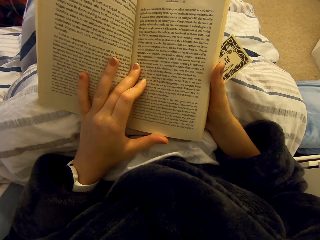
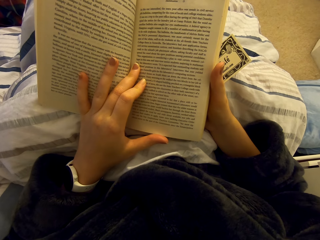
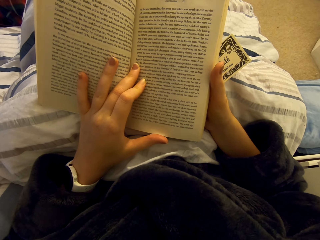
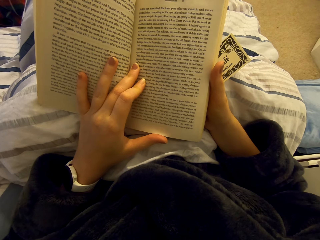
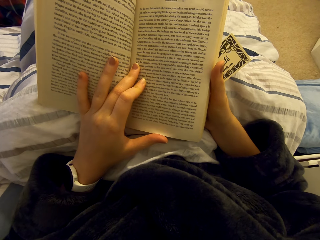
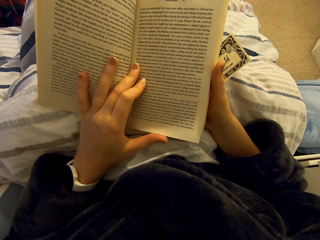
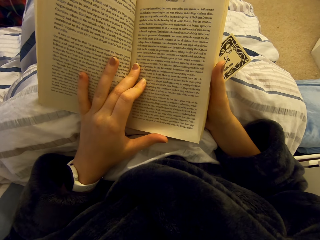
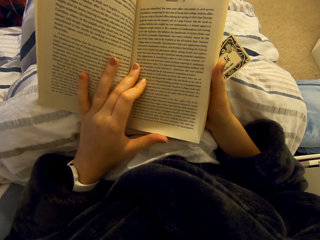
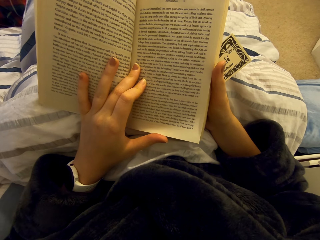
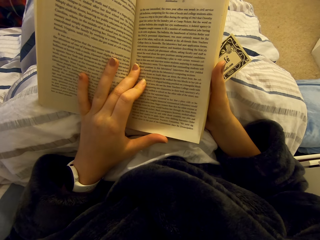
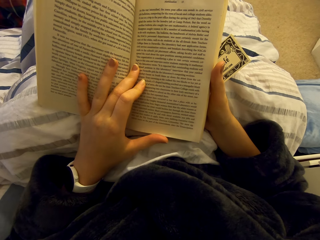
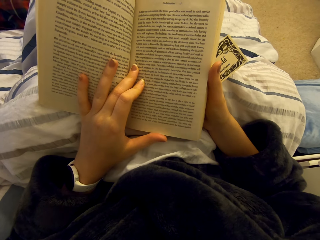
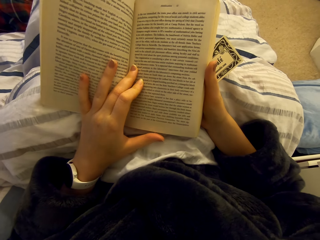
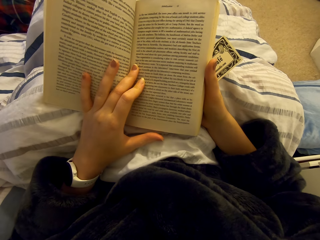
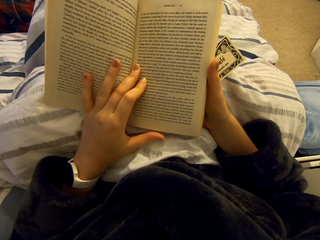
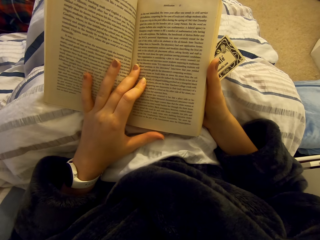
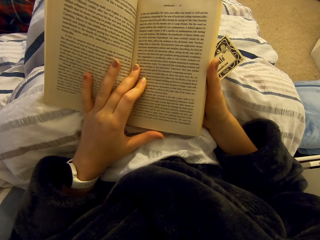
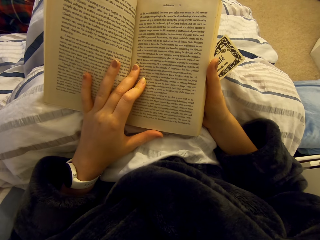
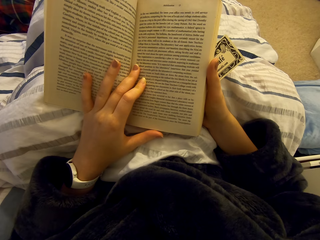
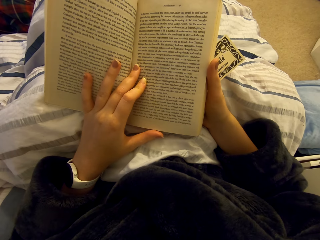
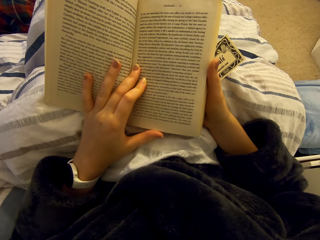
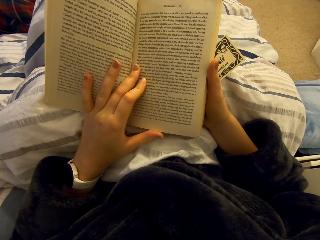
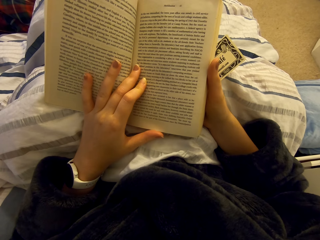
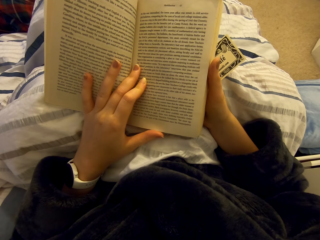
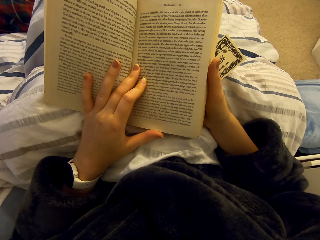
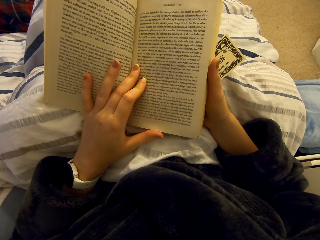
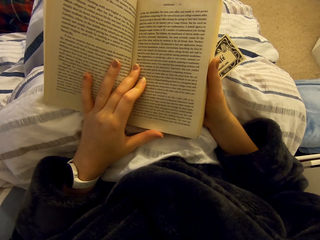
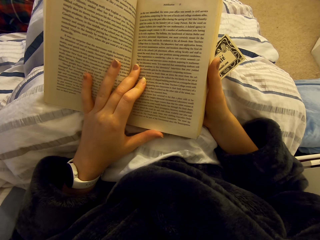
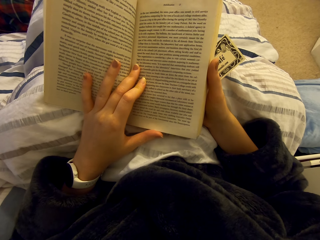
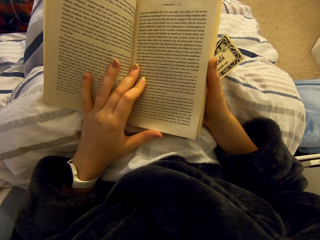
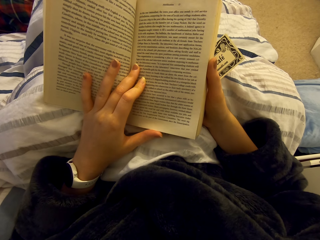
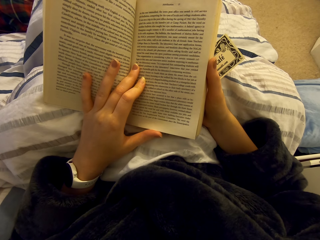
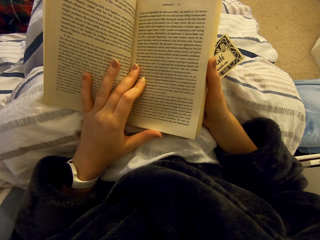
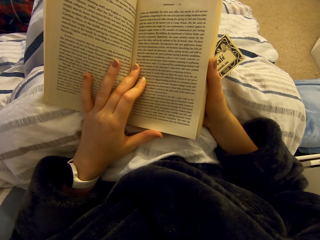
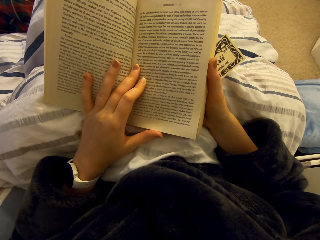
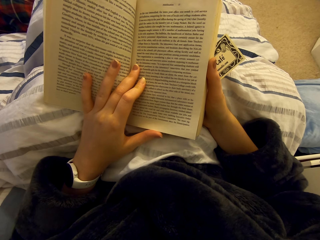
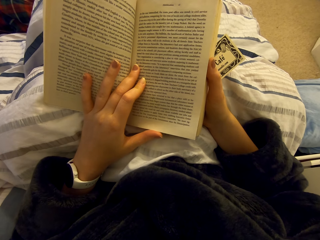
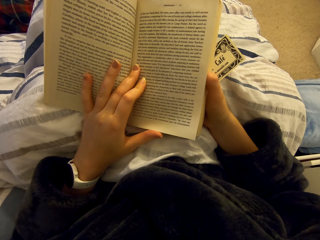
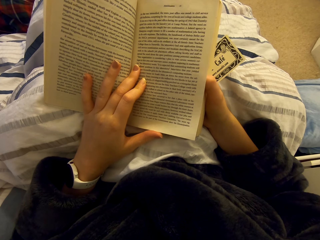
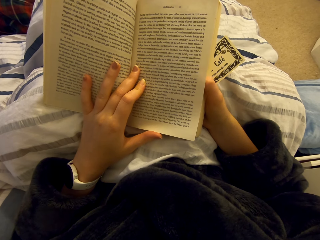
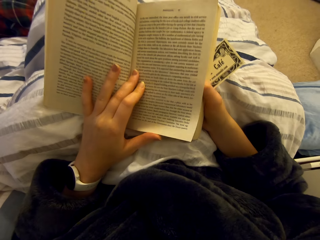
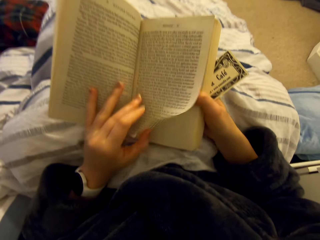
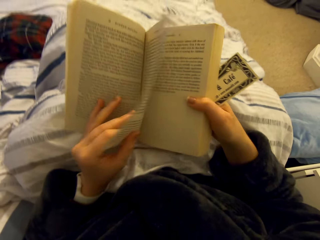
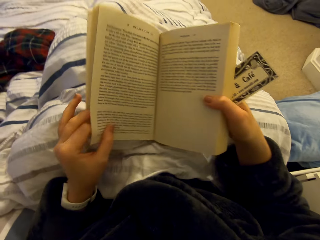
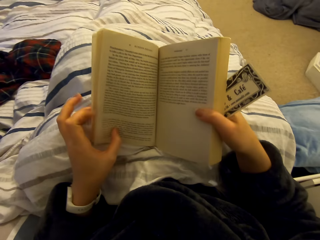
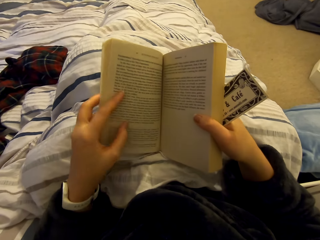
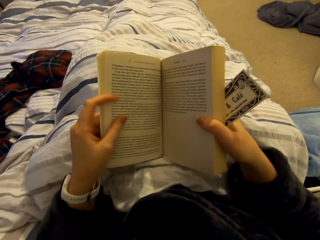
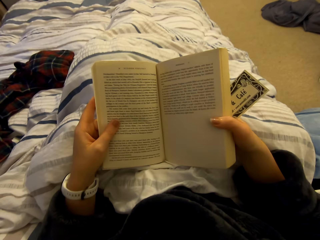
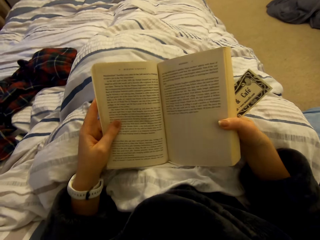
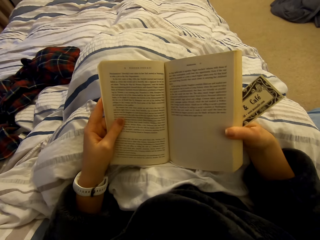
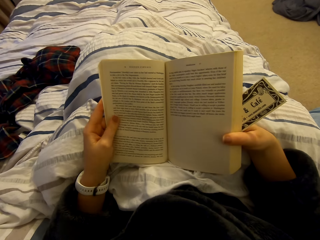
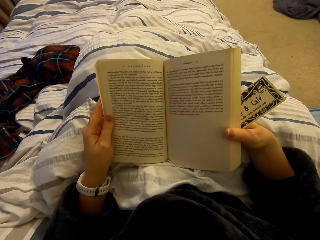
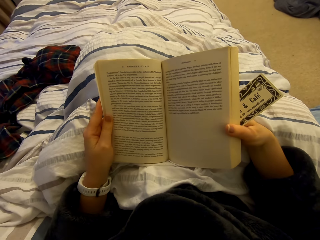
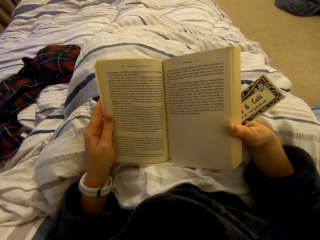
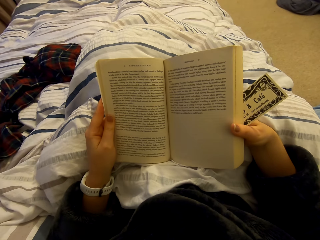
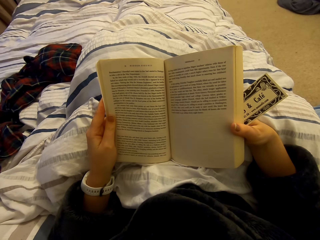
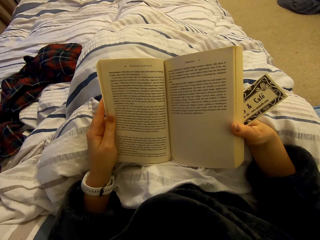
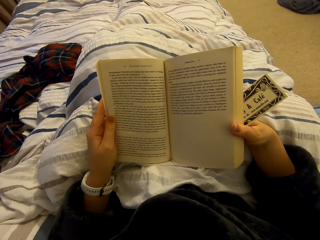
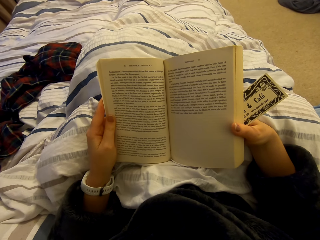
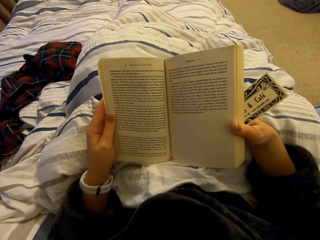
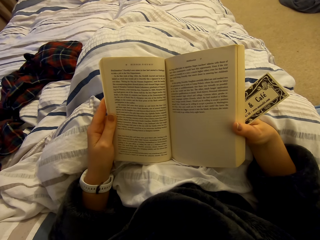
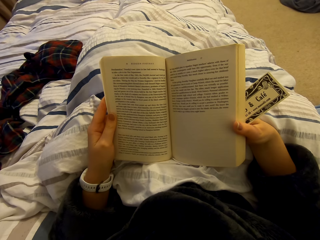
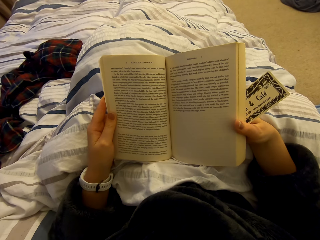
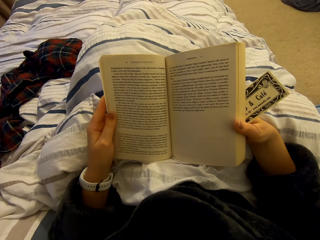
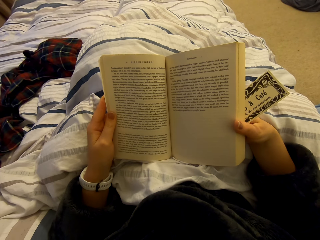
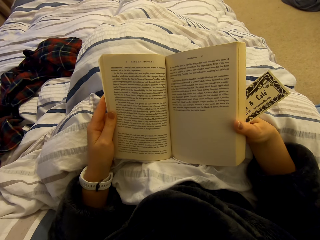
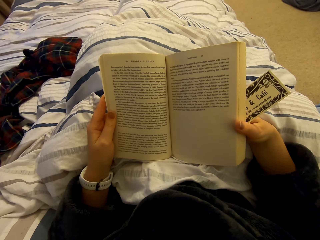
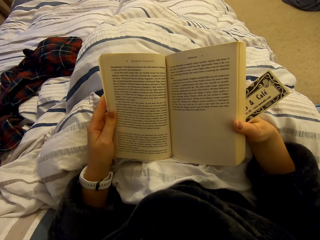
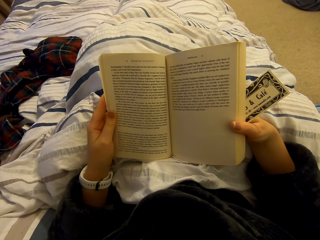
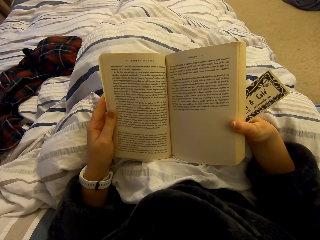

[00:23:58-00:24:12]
The camera wearer opens a page of the book. They read the book on the bed.

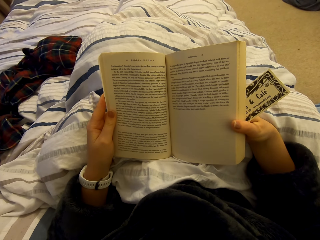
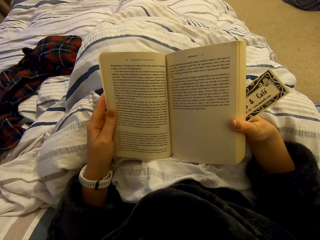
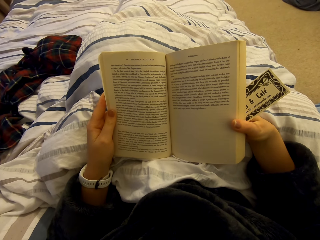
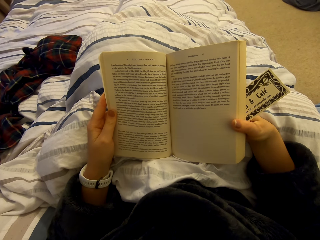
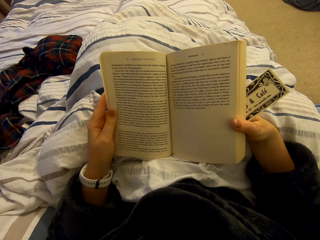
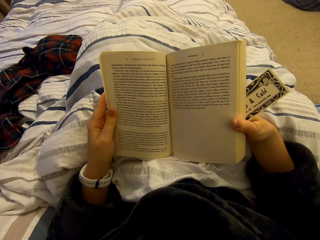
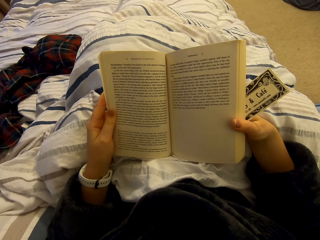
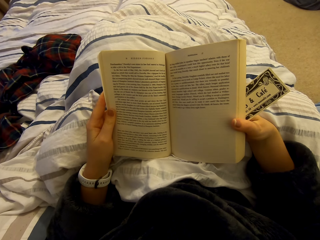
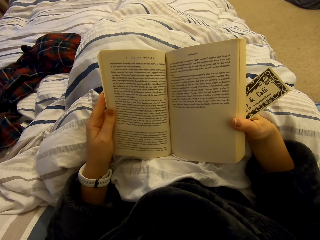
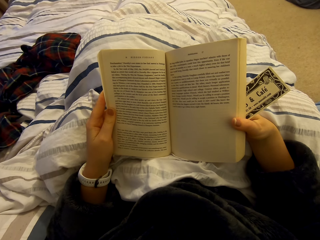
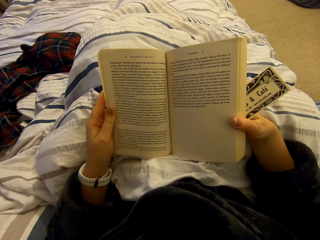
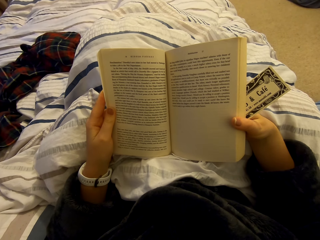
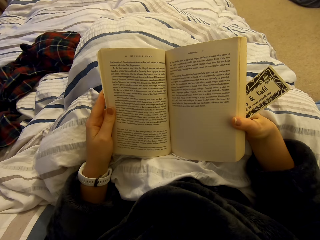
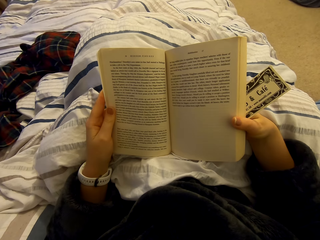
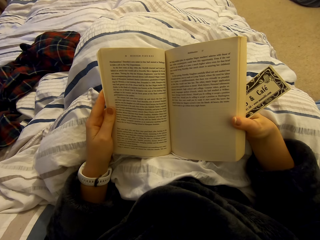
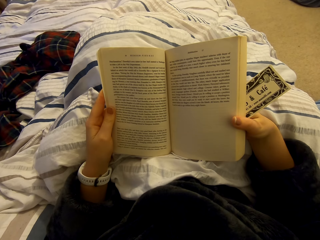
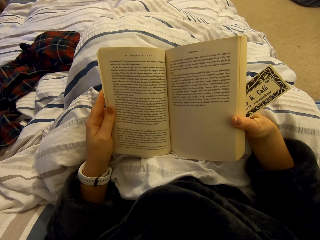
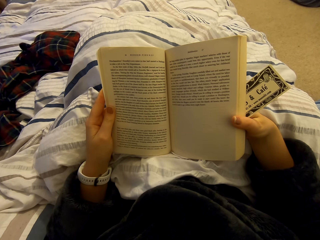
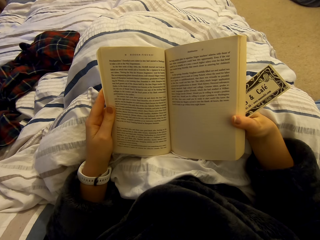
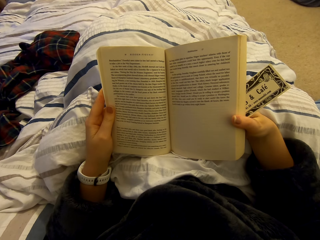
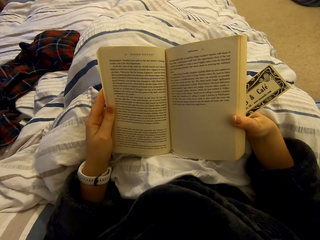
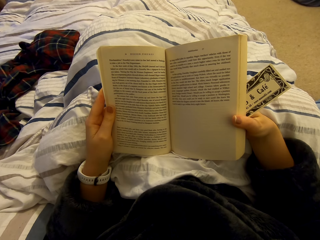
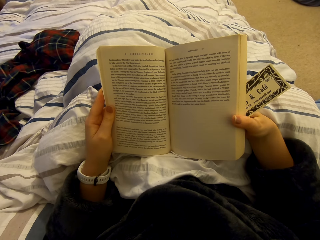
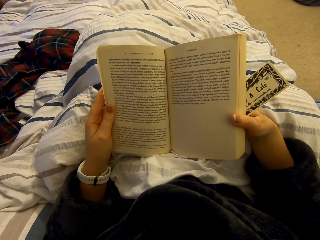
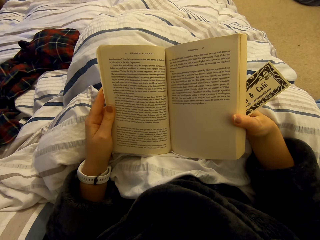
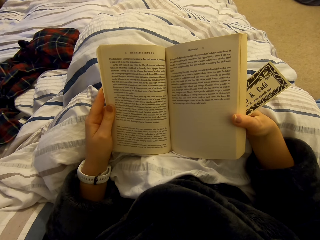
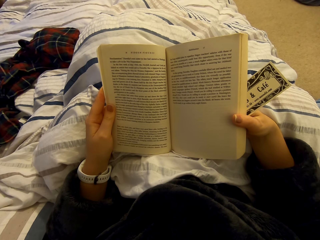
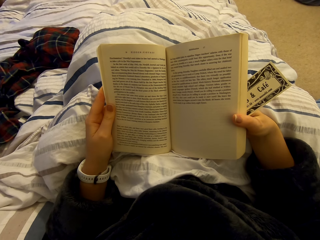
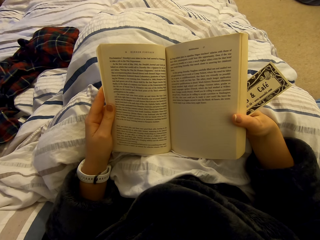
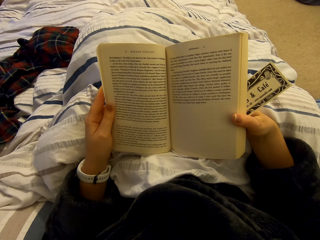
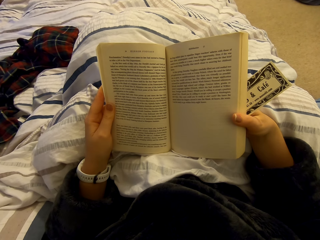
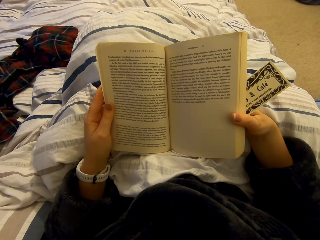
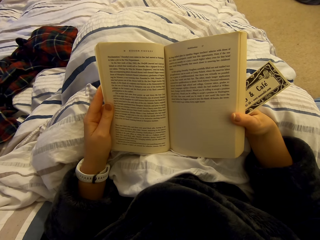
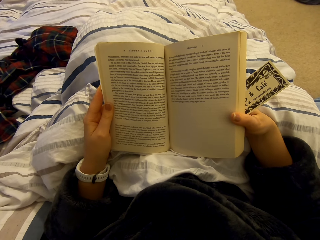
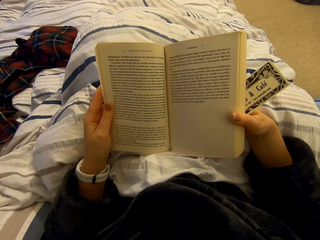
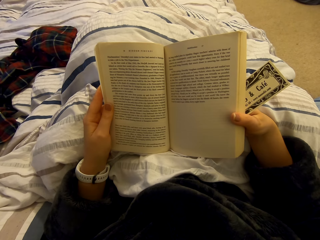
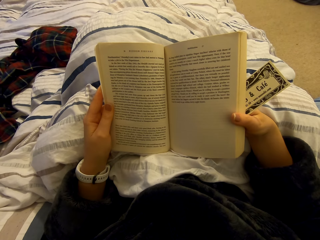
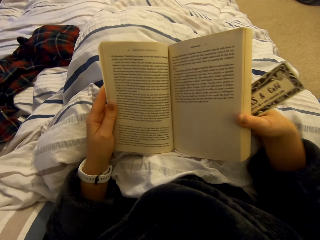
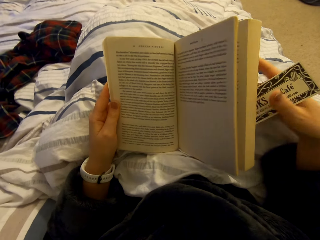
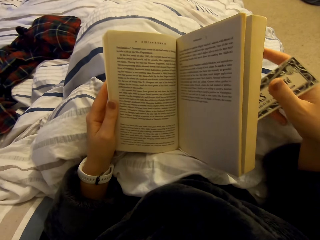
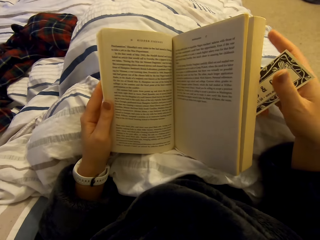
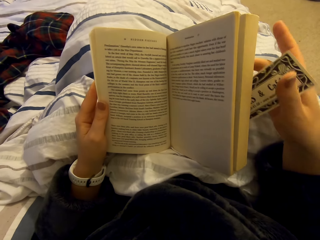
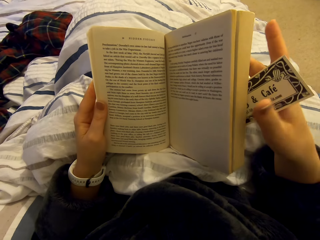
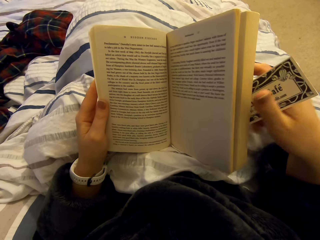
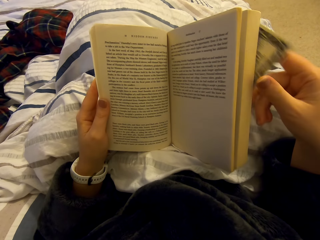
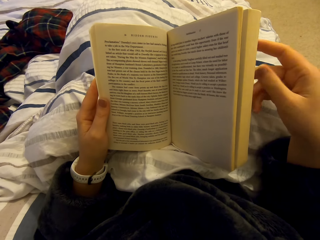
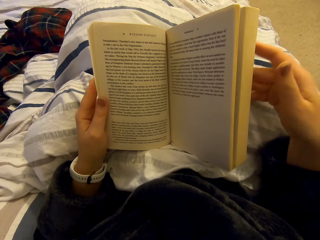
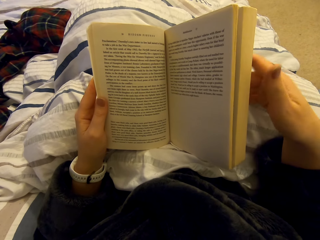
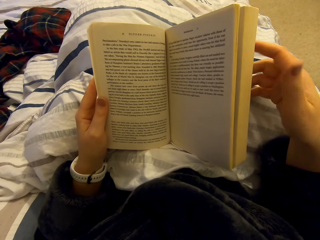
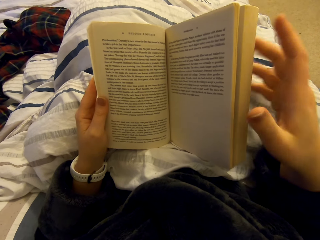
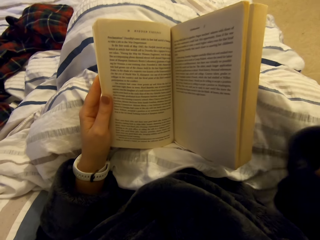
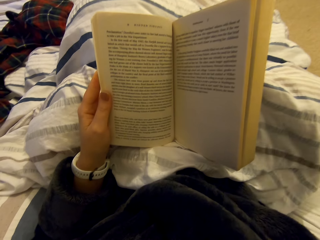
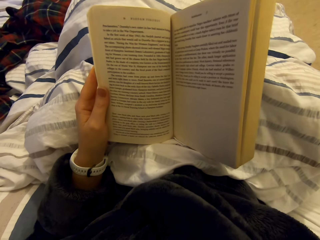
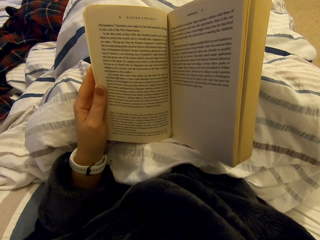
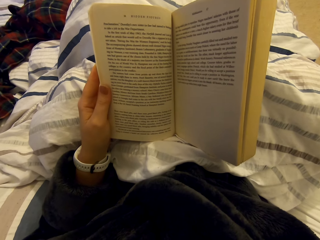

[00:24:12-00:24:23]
The camera wearer puts down the poker card.
